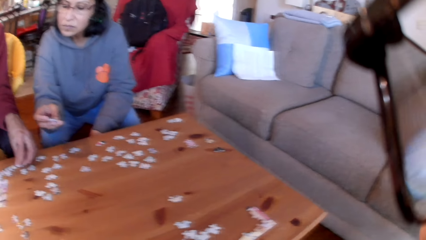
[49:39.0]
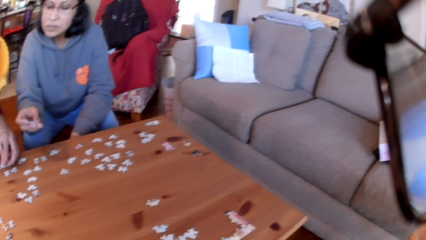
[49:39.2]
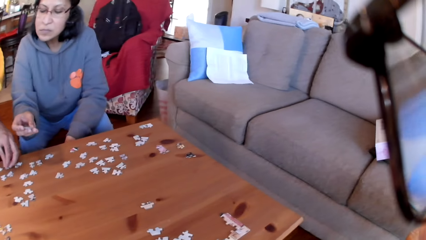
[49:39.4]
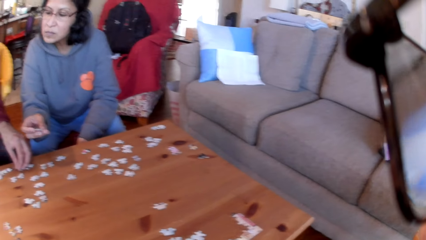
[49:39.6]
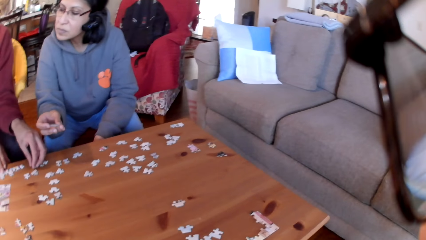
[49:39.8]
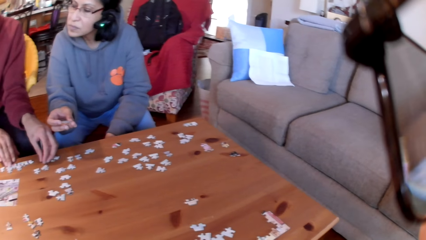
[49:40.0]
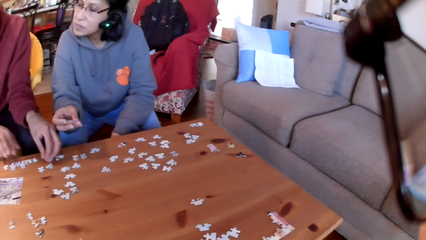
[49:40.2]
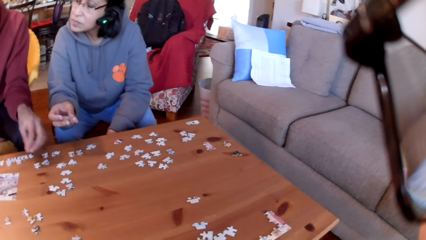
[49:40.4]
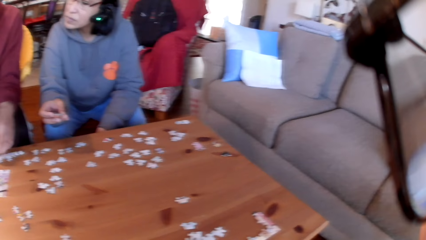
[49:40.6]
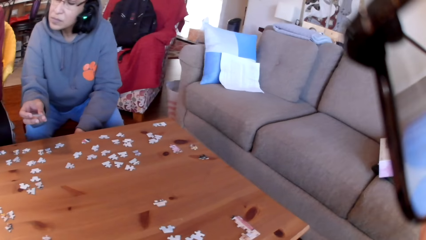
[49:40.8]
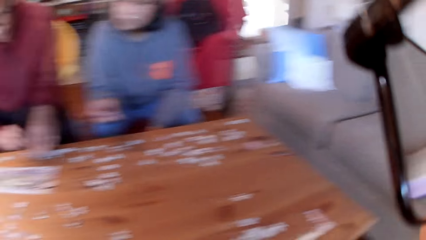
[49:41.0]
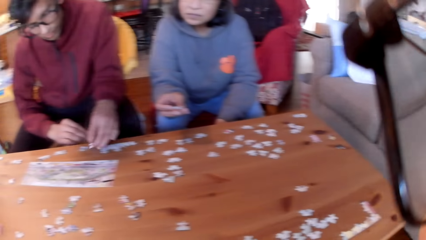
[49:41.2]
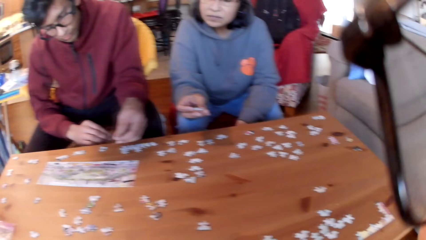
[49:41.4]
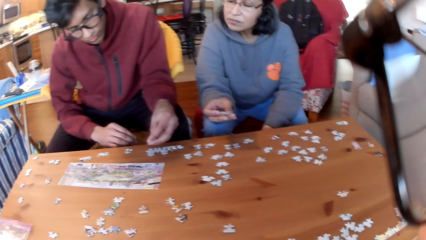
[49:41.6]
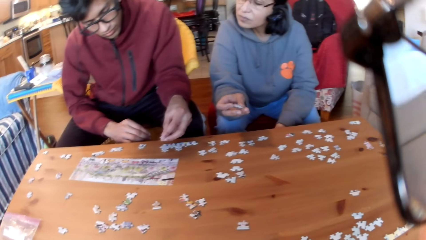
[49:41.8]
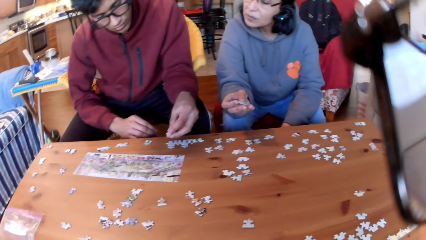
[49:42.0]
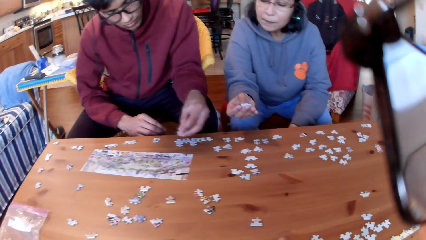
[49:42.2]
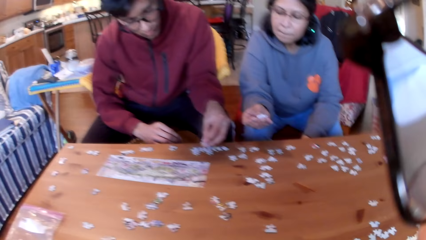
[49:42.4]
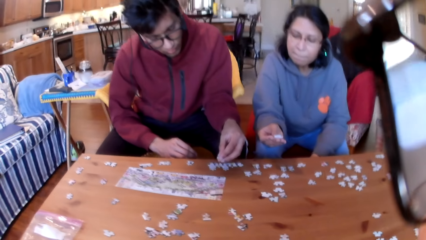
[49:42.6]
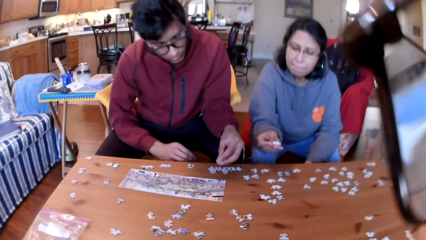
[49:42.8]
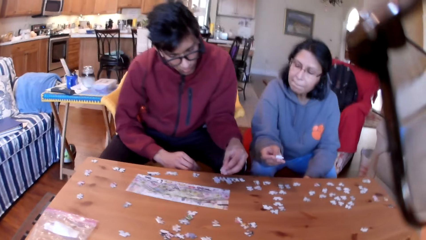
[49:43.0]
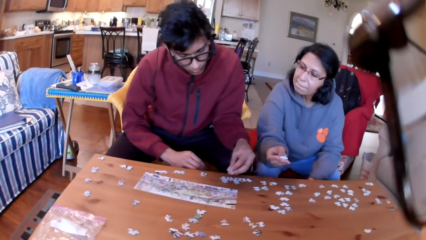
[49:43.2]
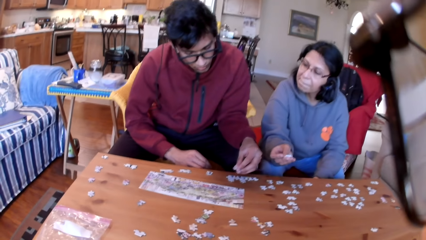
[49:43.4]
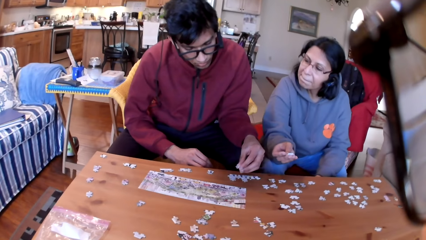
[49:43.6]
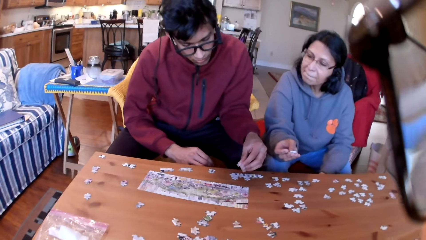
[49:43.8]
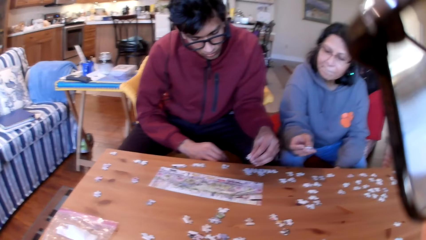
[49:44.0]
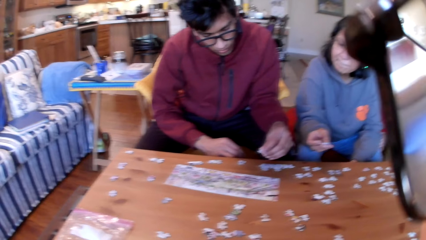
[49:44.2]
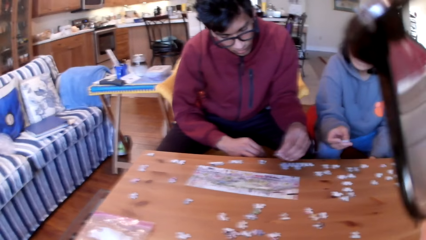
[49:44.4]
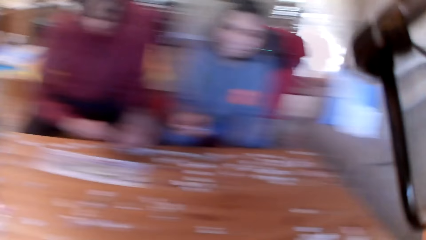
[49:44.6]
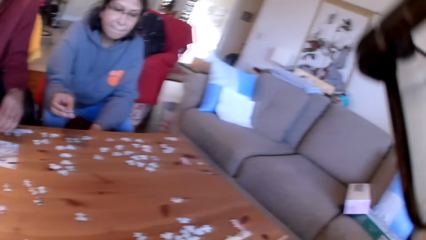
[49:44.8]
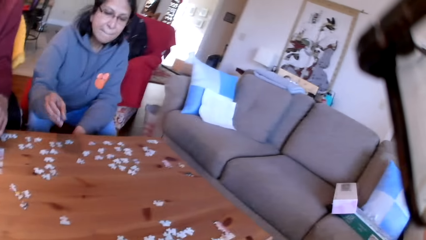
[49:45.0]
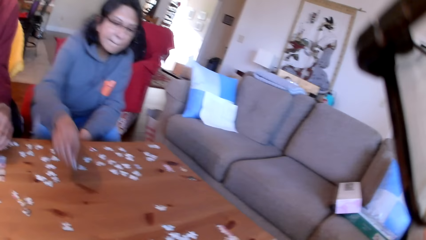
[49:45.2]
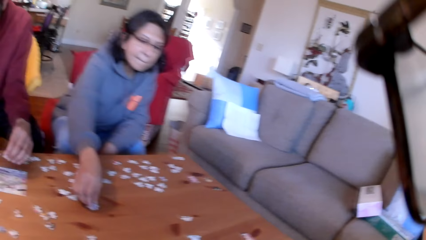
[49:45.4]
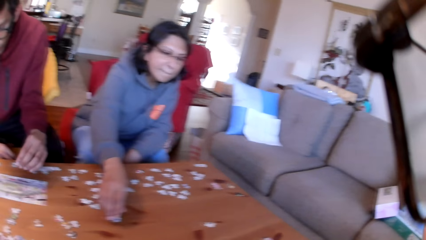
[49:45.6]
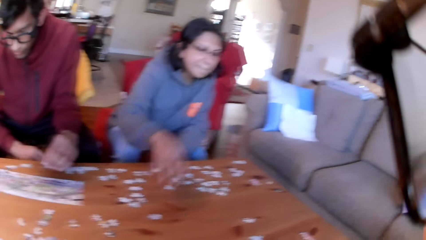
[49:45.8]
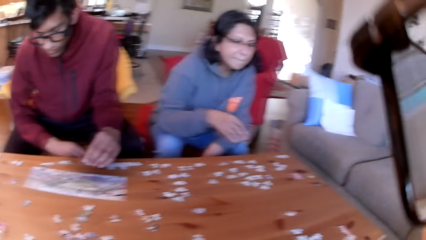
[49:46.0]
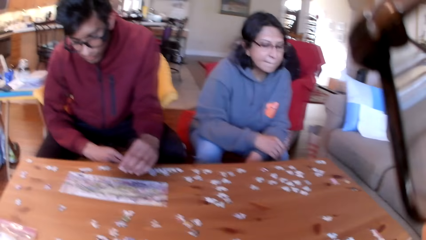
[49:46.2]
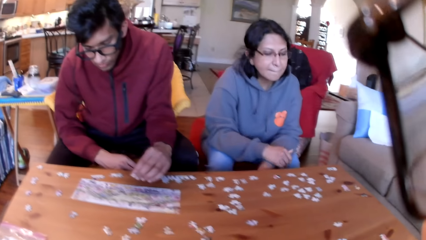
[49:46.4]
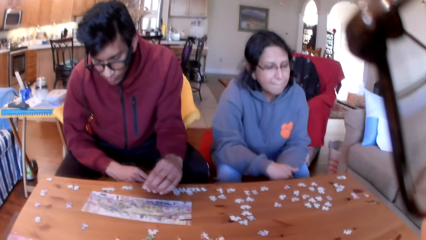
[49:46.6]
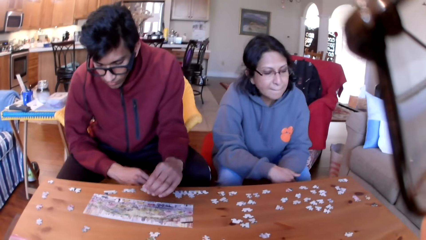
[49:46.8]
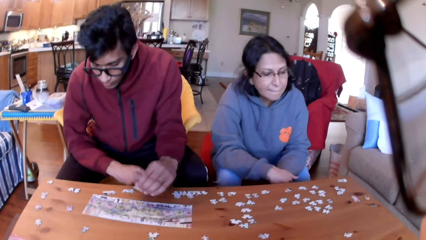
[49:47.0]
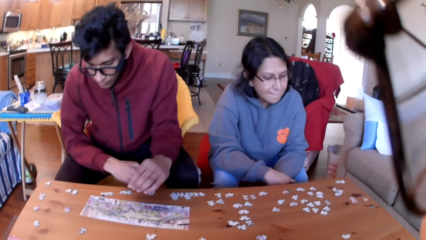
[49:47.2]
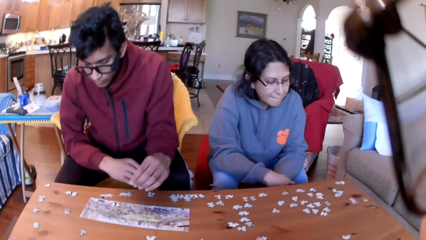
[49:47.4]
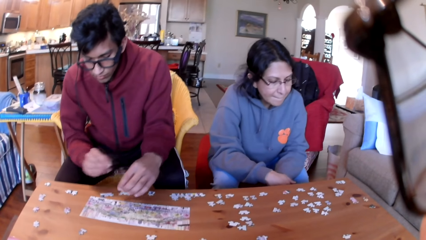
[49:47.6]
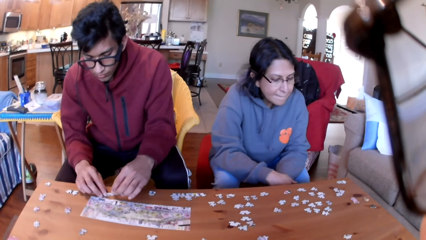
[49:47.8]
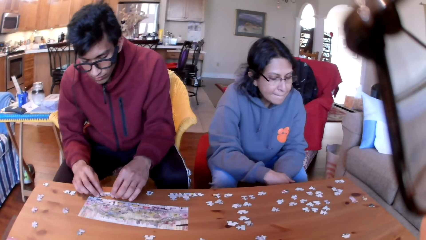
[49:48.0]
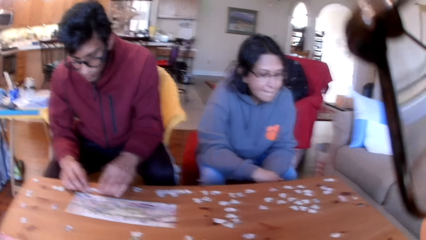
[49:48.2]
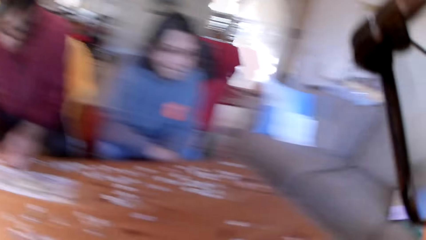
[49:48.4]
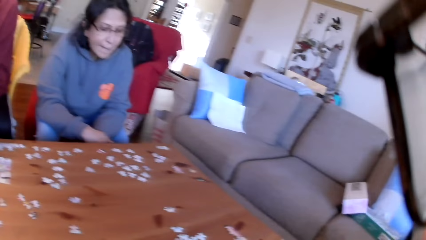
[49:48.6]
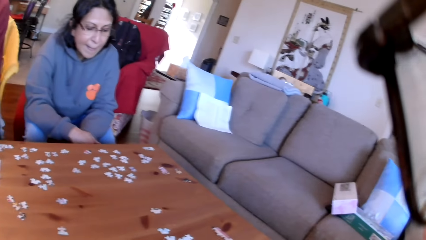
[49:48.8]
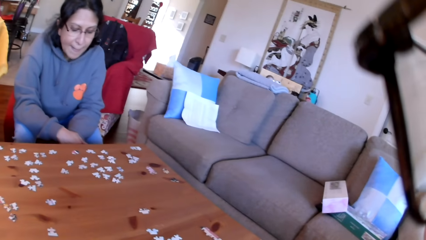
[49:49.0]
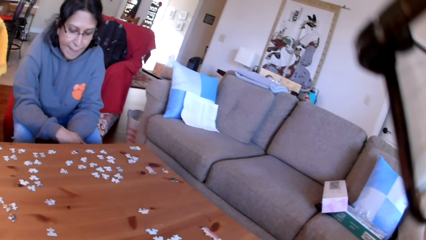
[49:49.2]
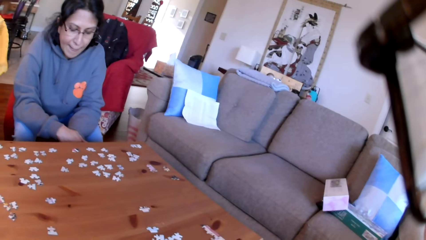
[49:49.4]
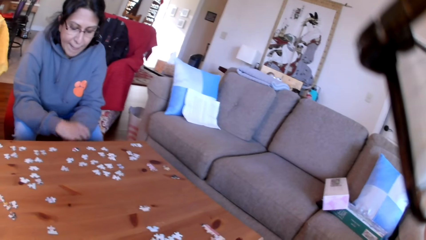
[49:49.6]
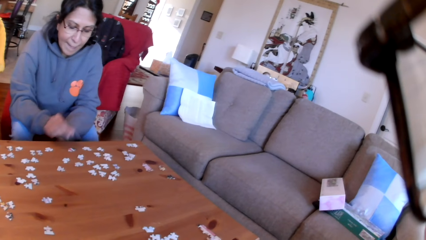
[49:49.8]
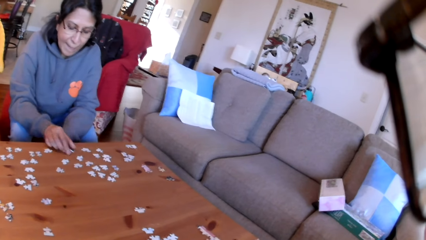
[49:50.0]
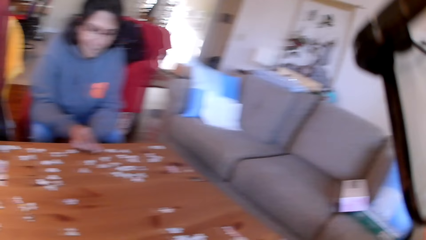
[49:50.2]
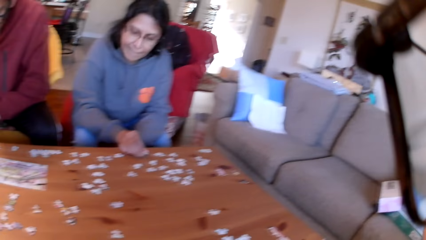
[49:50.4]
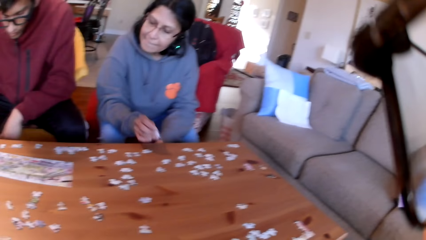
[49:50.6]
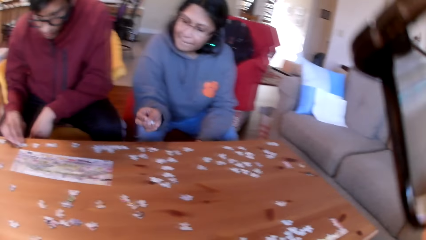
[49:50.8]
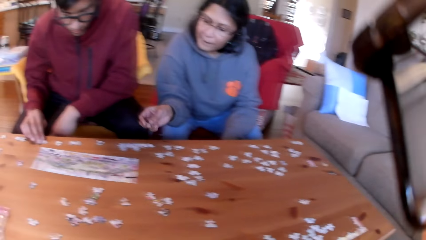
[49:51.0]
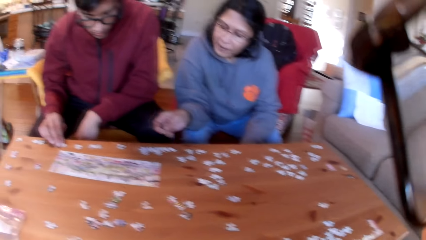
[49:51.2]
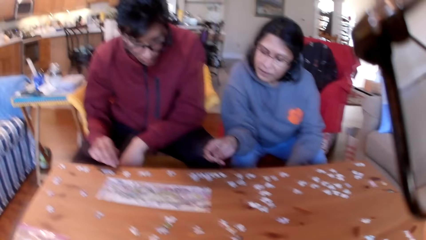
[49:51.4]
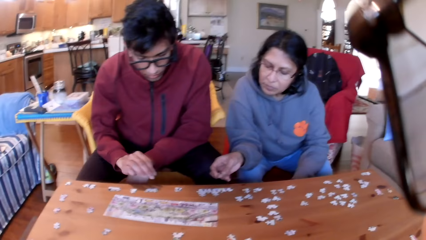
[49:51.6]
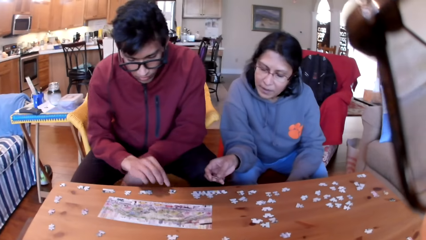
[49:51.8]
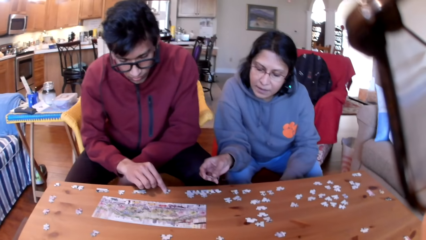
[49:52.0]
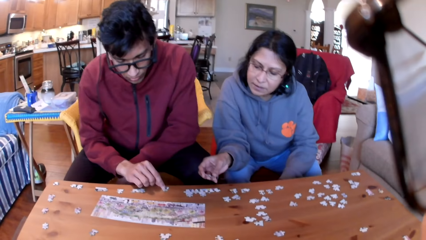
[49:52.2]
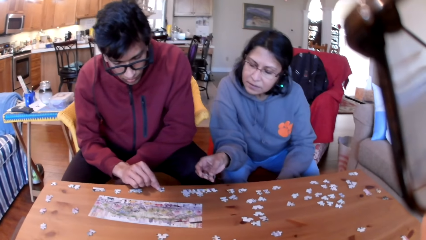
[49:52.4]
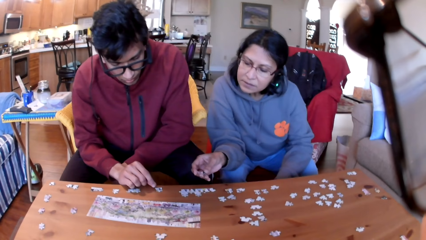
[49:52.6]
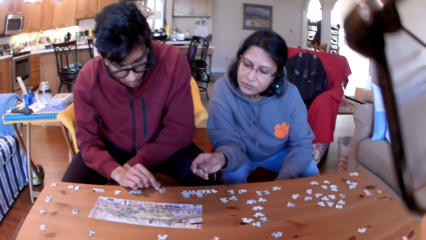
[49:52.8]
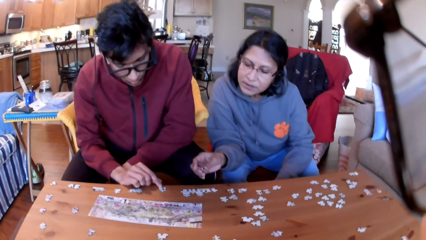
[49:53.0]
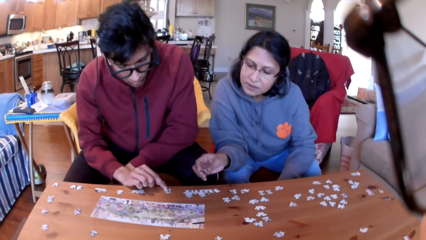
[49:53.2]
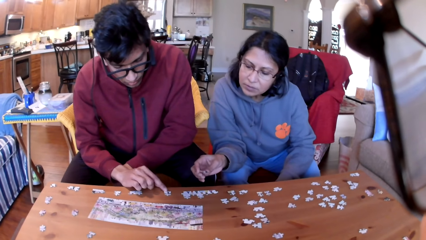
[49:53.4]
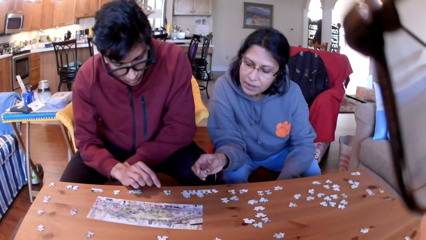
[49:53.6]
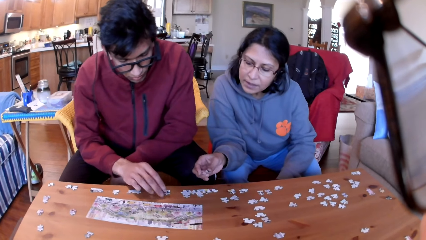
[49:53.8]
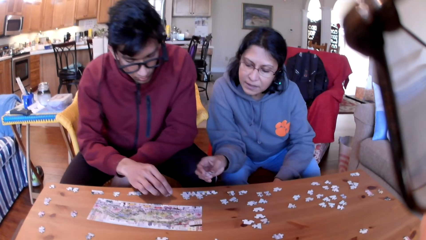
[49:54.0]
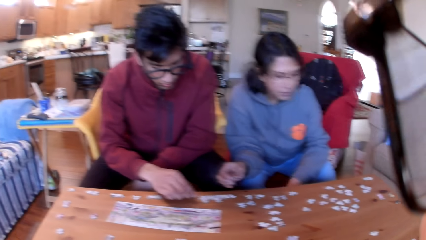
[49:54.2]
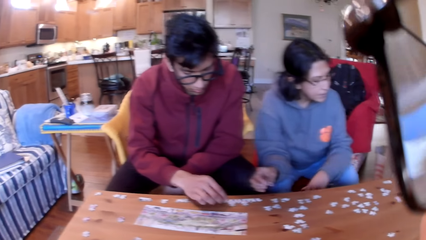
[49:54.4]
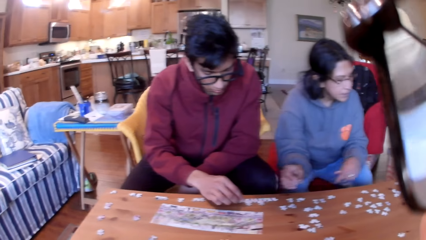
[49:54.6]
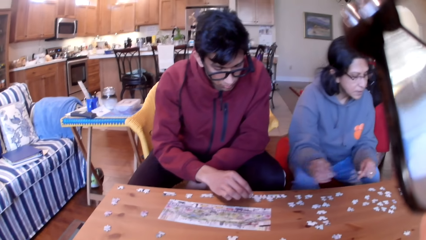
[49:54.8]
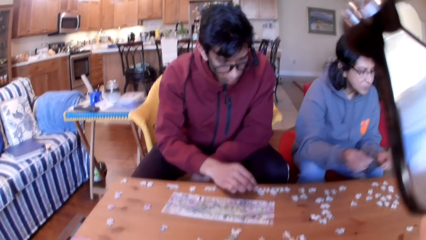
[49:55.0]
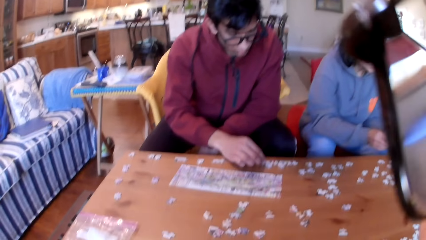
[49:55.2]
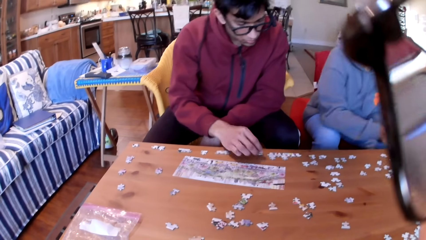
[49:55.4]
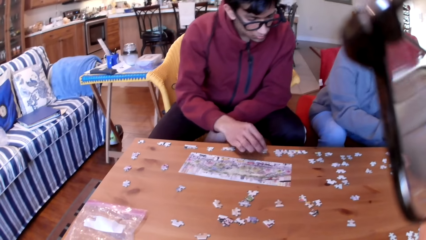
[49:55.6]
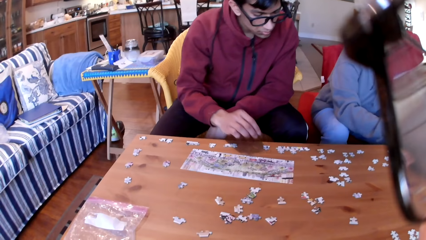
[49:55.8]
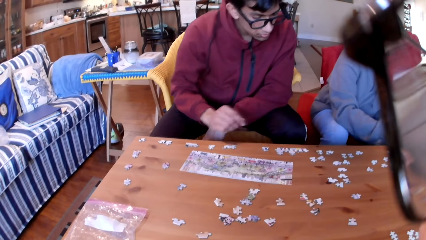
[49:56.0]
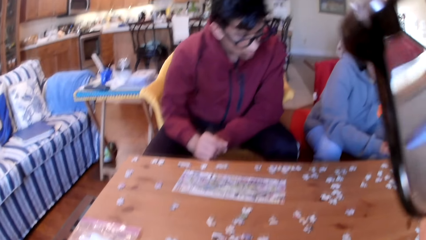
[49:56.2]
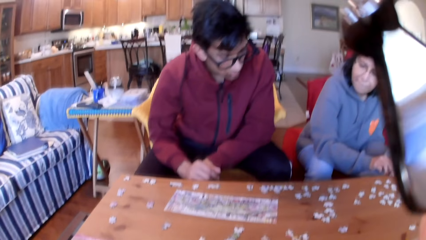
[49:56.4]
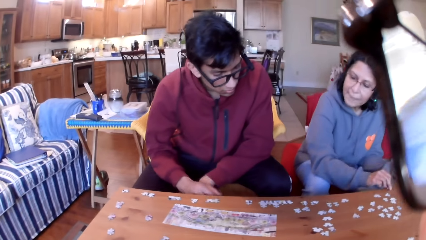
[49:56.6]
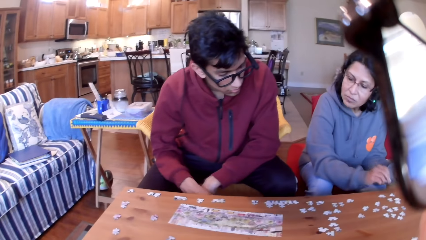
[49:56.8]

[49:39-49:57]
A man joins the puzzles. A woman arranges the jigsaw puzzle. The man looks at the jigsaw puzzle in her hand. The camera wearer looks at the colleagues. The woman puts the jigsaw puzzle on the table. The man arranges the jigsaw puzzle. The camera wearer looks at the table. The woman picks up a jigsaw puzzle and shows the man a puzzle. The man touches a puzzle, arranges the jigsaw puzzle, and takes a puzzle. The camera wearer looks at the colleagues.
